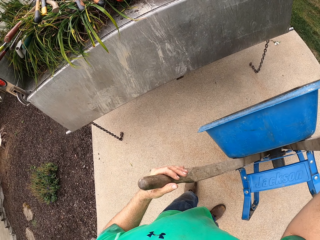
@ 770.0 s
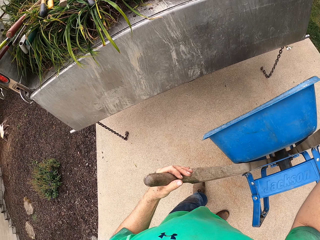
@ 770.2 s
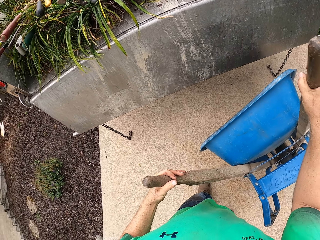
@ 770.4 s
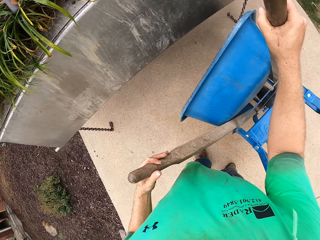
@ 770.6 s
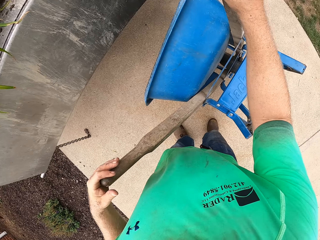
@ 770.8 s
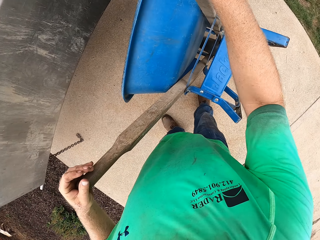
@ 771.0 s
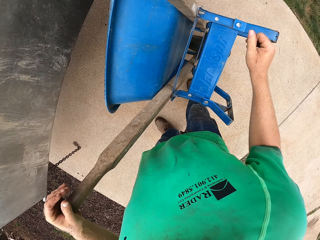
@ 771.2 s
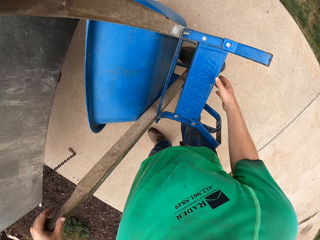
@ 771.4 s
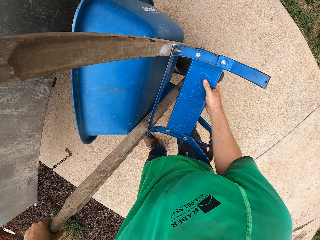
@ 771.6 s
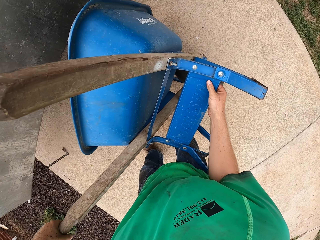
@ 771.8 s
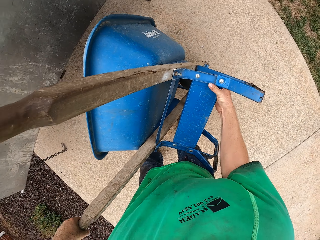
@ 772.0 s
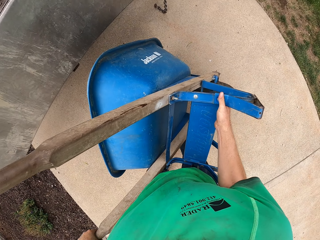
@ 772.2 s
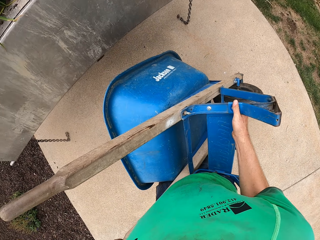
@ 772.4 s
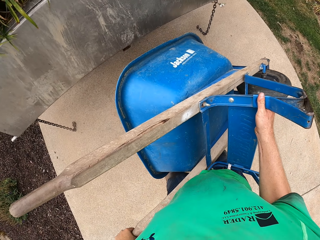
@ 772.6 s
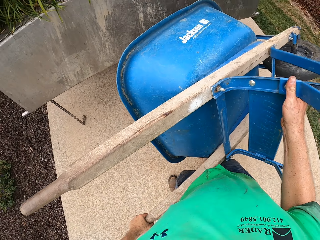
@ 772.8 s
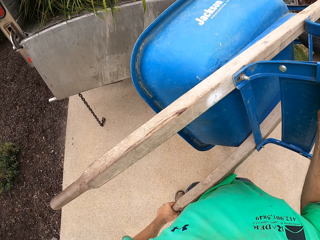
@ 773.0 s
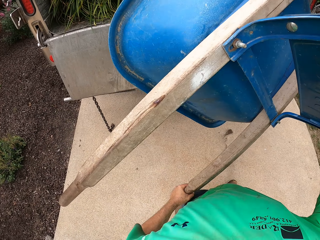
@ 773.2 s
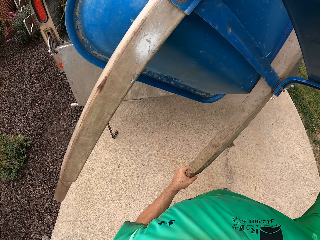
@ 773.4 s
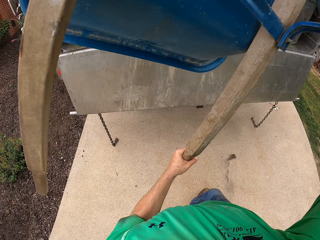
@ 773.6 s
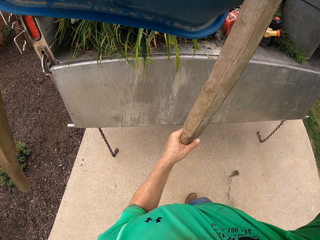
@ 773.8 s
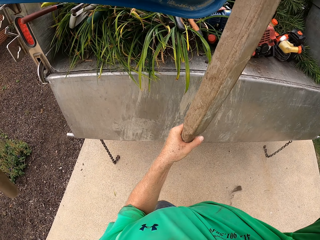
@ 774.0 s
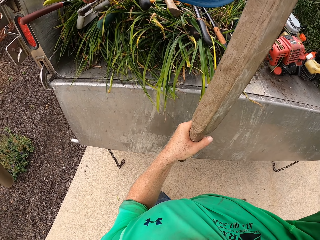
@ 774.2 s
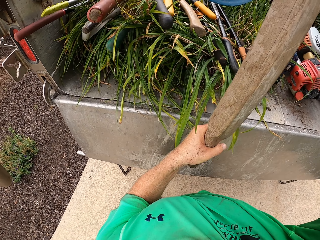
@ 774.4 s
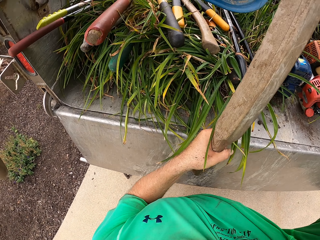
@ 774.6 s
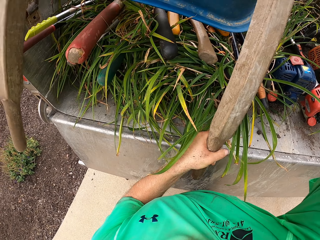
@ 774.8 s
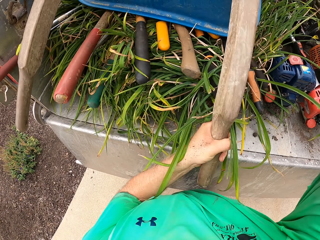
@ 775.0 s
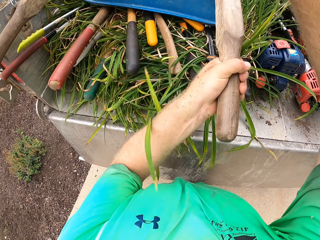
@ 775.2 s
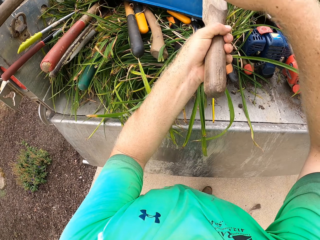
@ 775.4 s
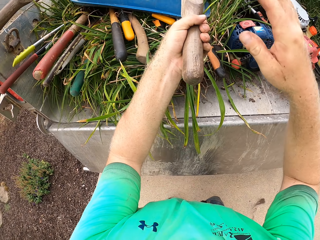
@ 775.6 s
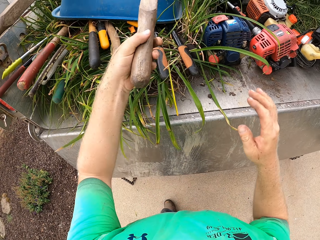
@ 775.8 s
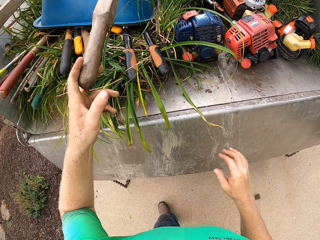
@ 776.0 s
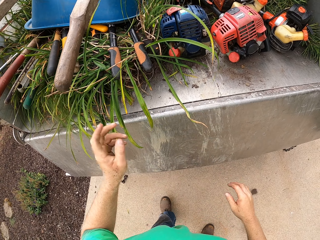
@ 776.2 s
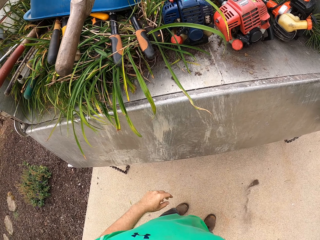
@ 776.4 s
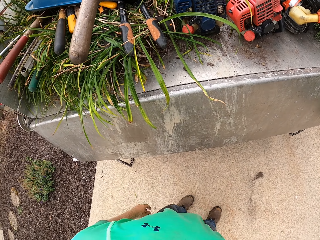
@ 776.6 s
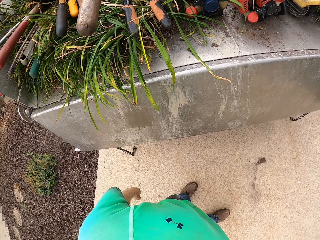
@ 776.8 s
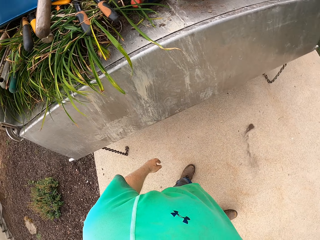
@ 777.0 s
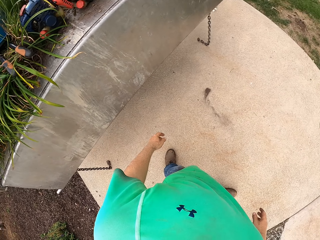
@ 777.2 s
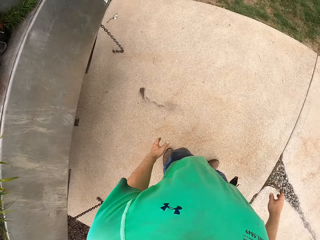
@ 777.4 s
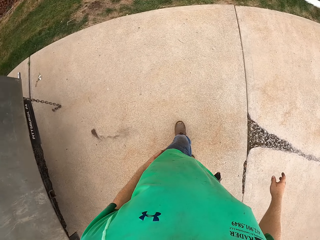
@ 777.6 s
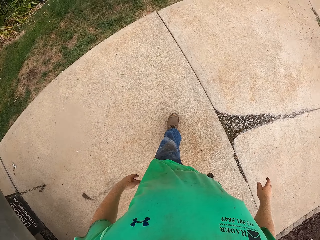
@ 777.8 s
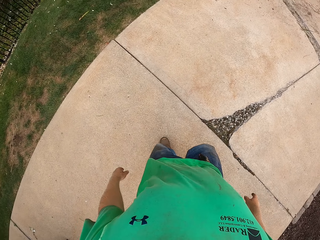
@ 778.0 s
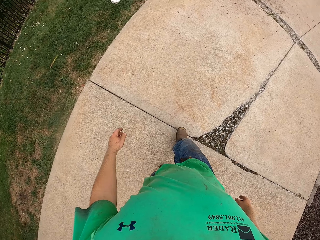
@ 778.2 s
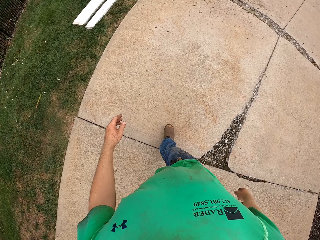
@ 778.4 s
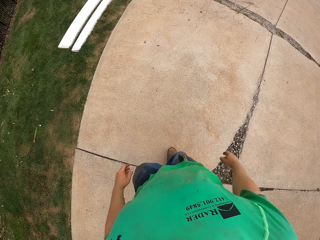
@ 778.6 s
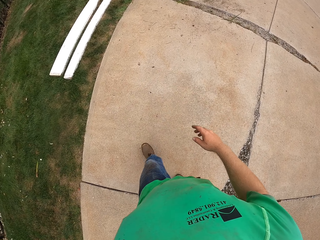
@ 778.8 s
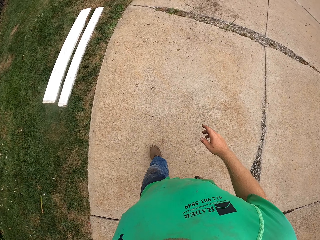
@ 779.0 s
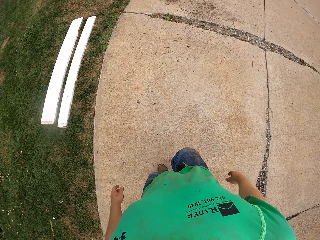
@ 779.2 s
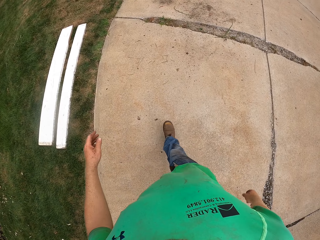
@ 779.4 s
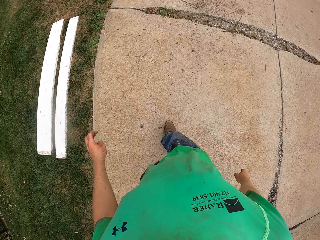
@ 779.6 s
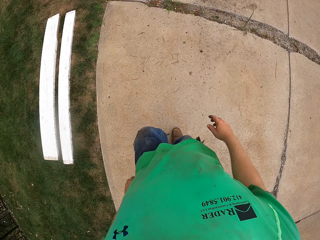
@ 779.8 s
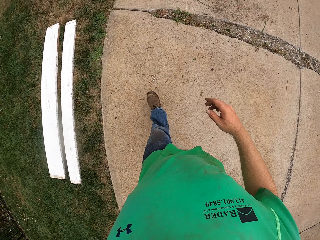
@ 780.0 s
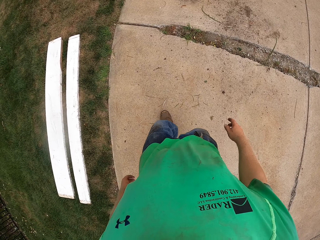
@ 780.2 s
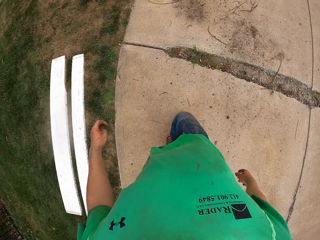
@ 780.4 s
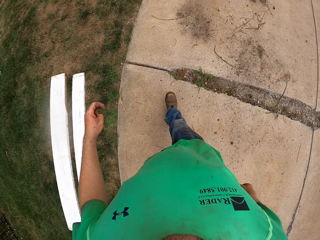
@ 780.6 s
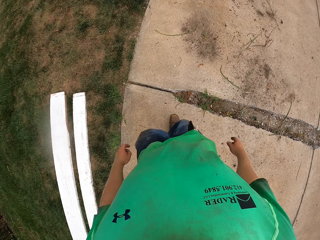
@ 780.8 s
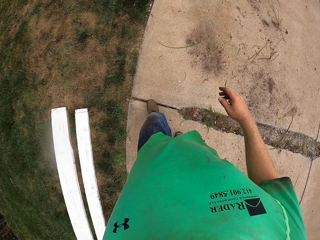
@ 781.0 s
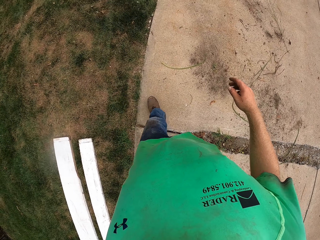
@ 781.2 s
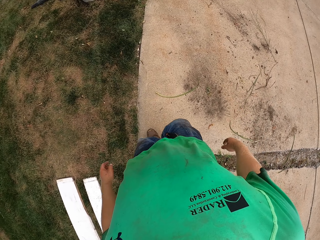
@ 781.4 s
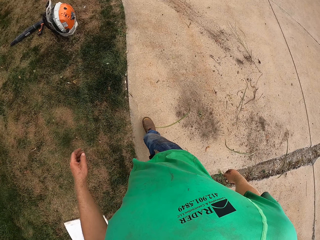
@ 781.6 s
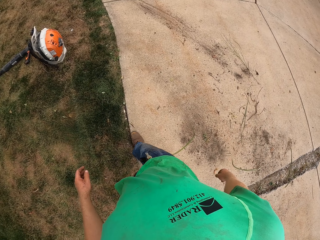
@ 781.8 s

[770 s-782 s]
The camera wearer carries the wheelbarrow into the truck with his hands. He picks the wheelbarrow. He places the wheelbarrow on the truck. He walks towards a backpack pump.

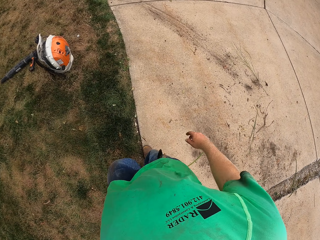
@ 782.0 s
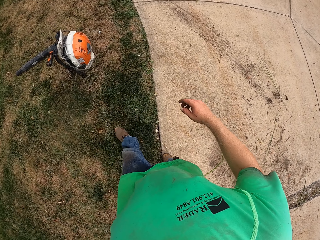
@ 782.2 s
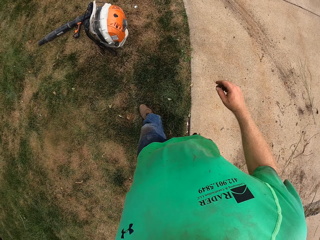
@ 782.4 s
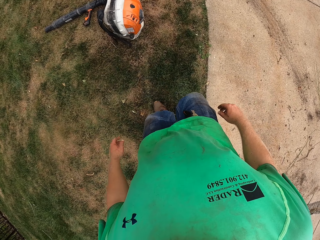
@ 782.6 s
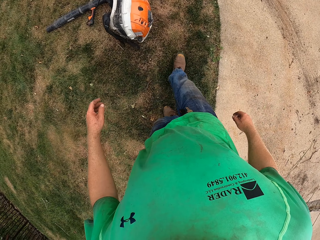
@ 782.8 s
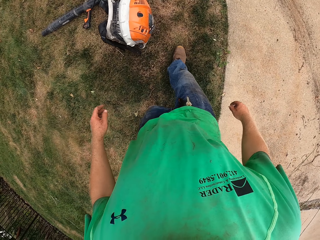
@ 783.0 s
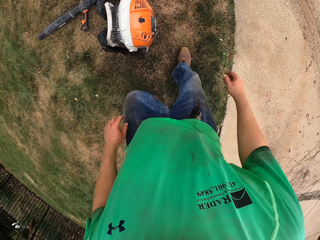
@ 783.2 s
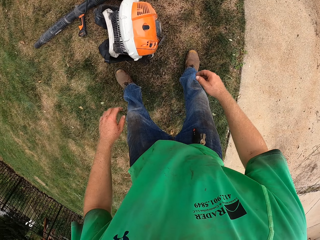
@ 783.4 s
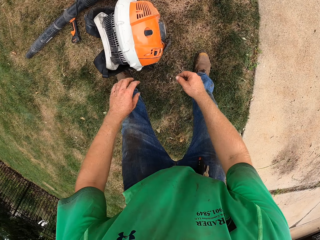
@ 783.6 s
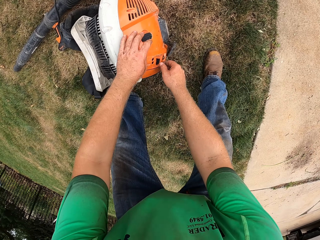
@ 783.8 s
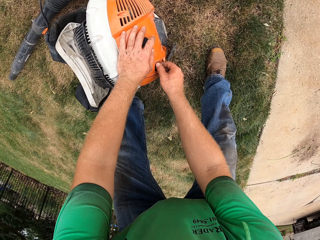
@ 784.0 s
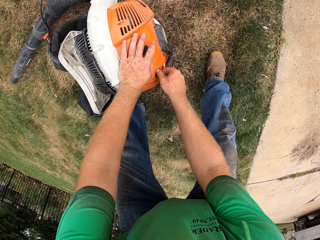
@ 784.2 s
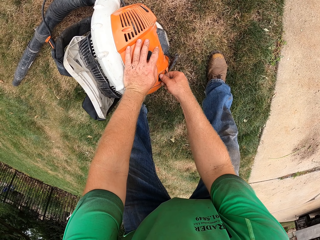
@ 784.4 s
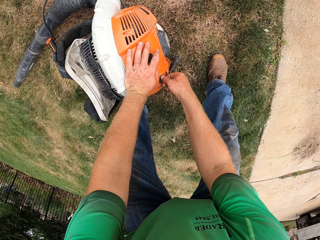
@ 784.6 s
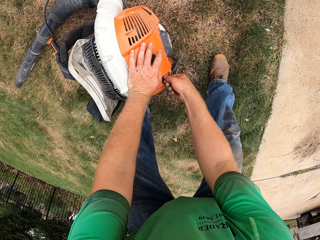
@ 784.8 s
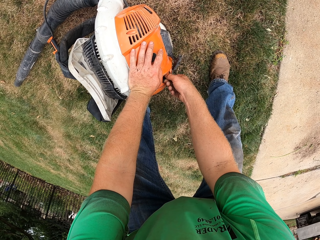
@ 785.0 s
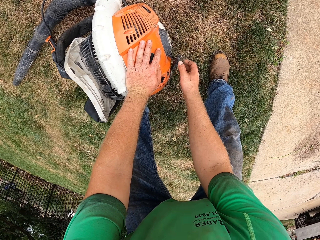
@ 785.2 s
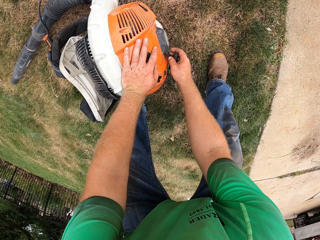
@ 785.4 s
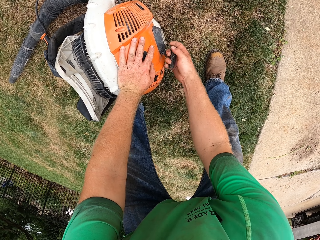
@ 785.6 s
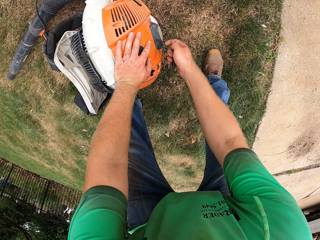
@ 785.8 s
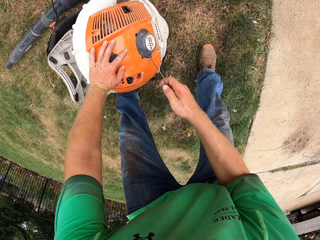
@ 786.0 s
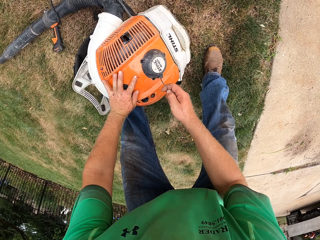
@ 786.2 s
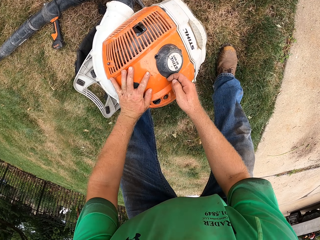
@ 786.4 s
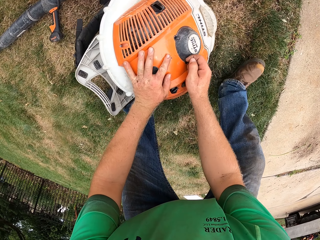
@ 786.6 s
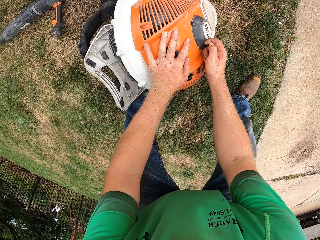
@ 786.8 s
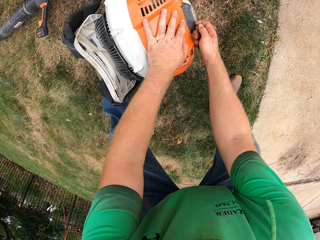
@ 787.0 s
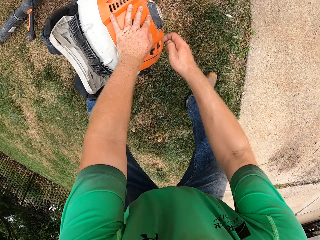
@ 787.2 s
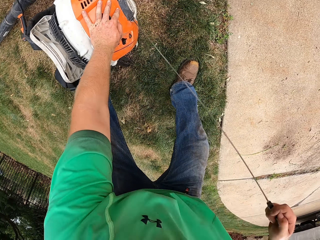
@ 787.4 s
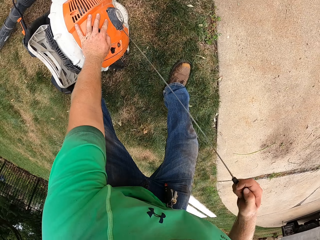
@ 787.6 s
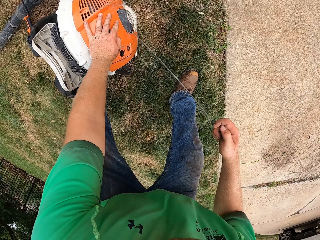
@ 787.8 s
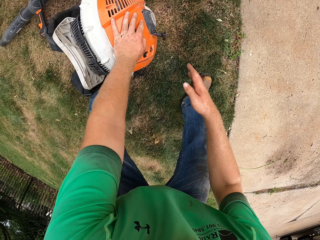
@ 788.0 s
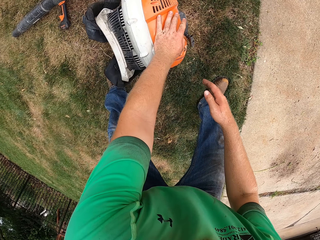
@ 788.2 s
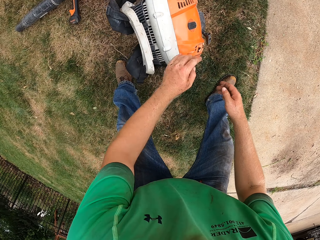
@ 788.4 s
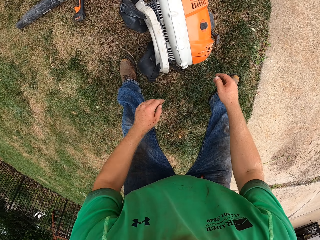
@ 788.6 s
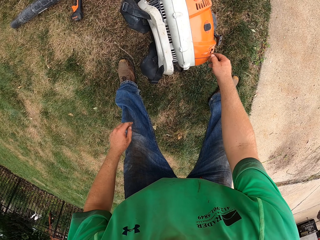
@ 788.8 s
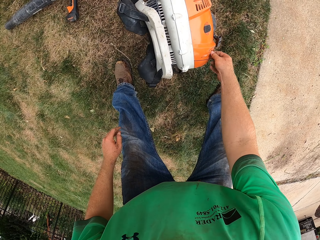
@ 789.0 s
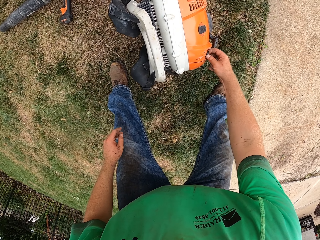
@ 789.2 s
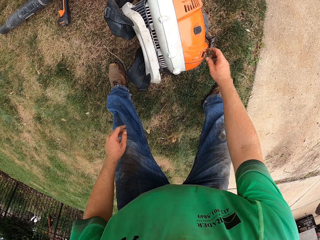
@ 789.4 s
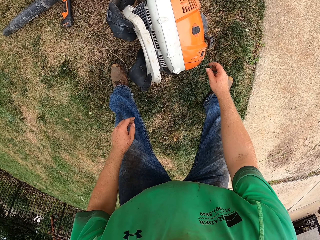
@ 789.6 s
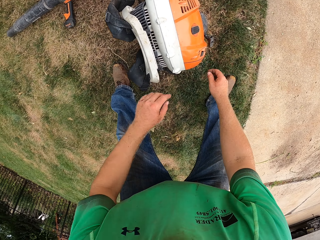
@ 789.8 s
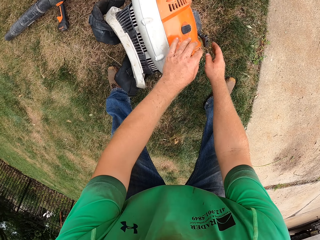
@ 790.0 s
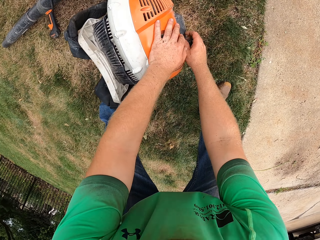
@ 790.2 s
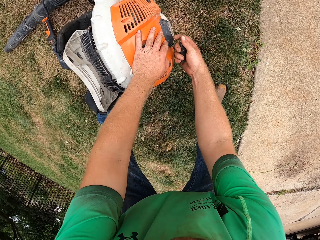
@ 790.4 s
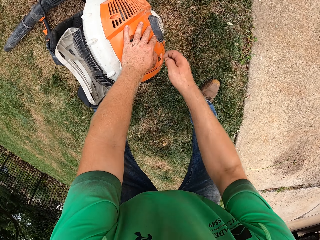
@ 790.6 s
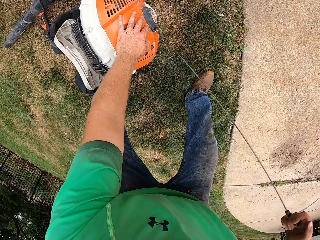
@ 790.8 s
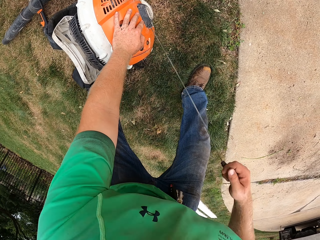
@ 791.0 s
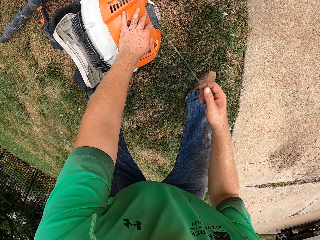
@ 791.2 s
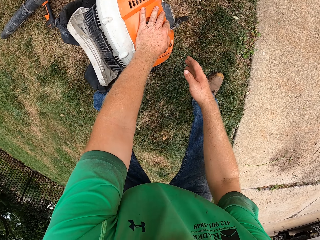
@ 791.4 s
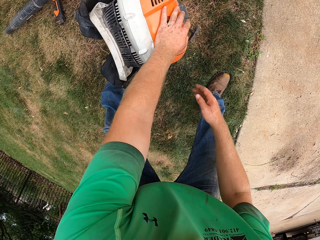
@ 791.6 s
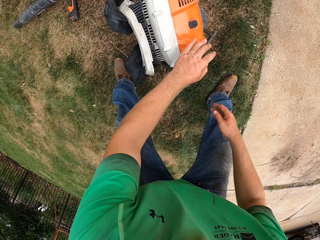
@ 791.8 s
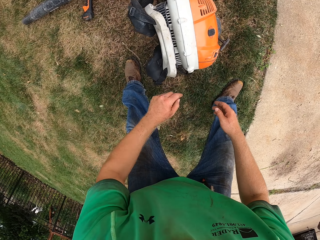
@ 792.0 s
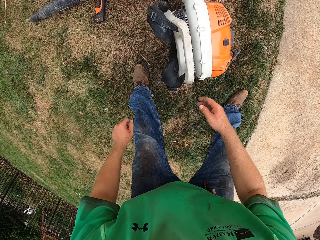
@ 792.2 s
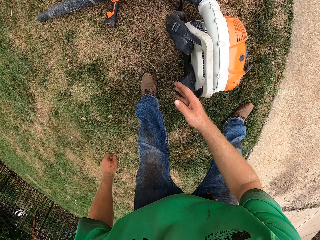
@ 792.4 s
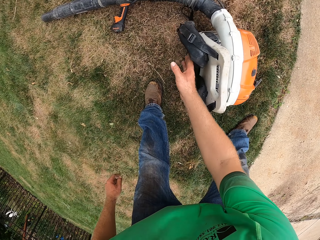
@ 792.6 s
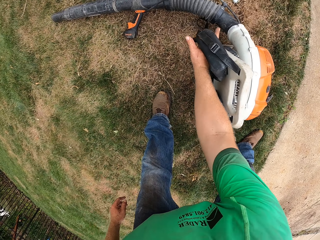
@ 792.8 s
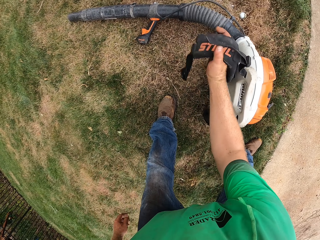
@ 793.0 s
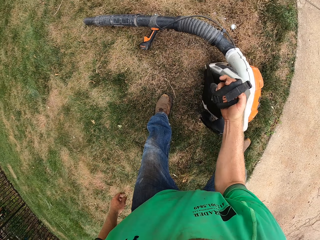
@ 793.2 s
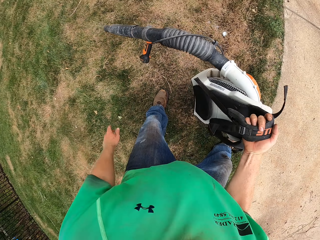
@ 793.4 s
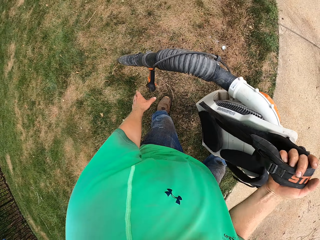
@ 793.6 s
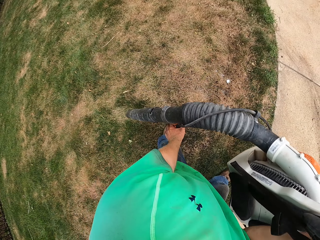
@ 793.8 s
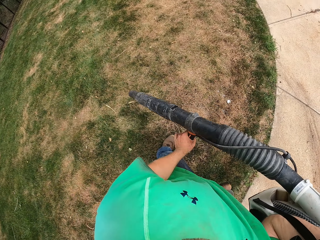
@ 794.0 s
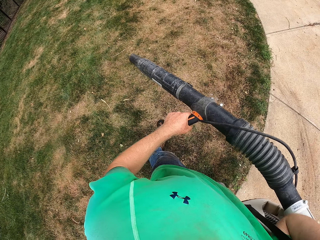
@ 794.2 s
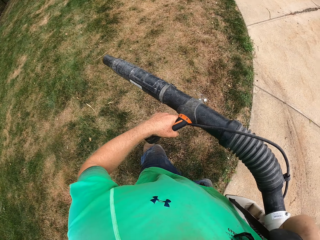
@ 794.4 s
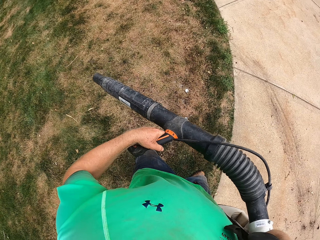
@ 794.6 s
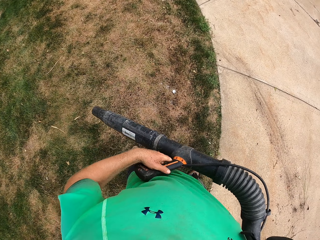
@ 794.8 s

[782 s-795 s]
The camera wearer starts the backpack pump or blower with his hands. He pulls something. He turns off the blower. He pulls something. He picks the blower. He wears the backpack pump on his back. He puts the blower on his shoulder.
